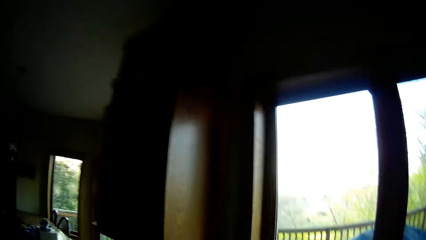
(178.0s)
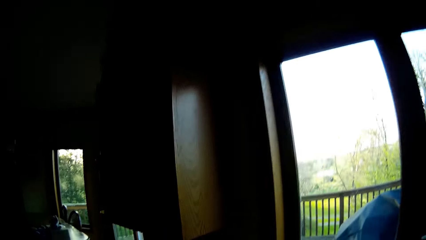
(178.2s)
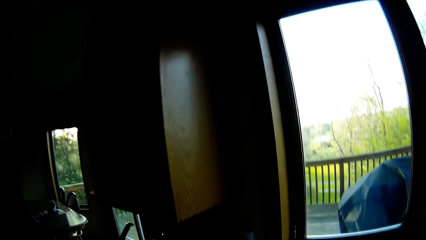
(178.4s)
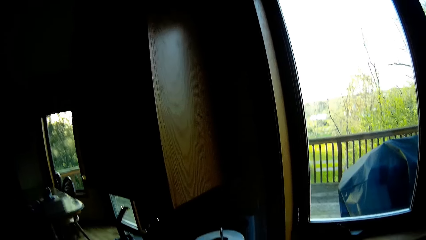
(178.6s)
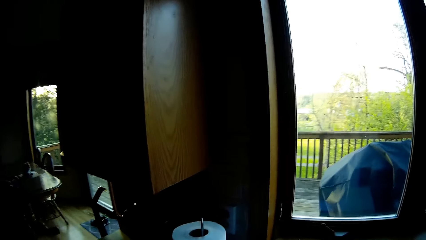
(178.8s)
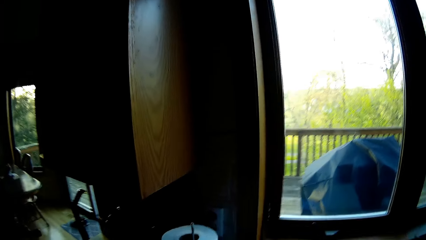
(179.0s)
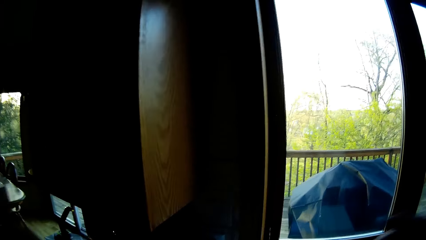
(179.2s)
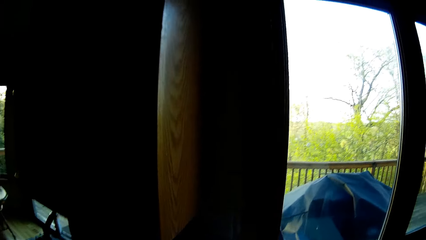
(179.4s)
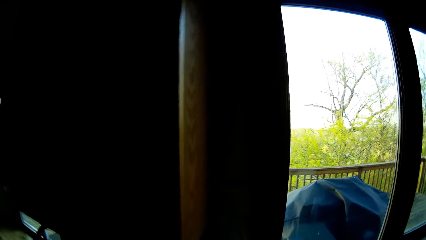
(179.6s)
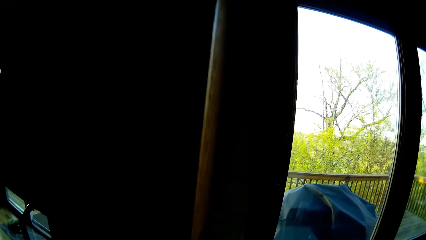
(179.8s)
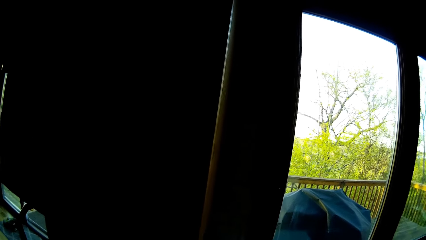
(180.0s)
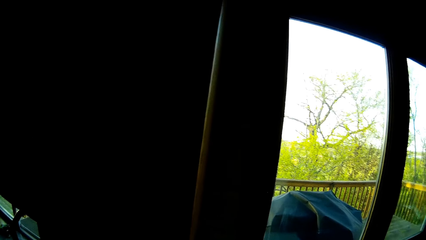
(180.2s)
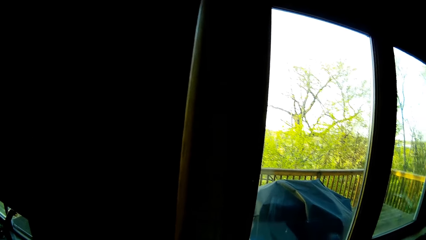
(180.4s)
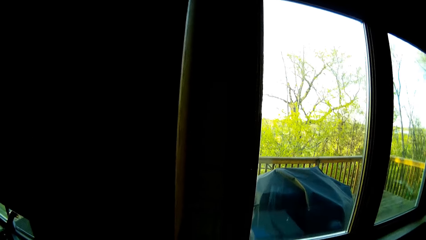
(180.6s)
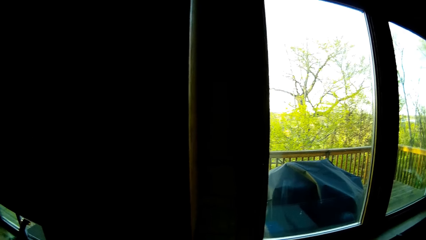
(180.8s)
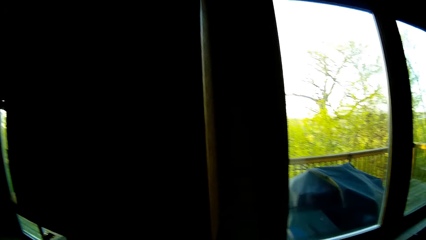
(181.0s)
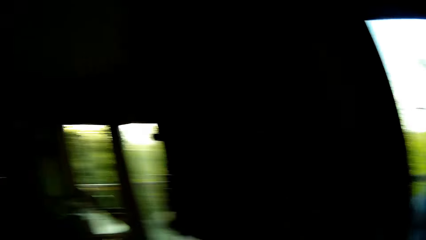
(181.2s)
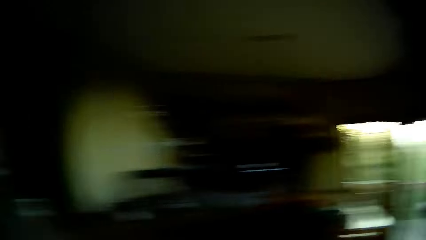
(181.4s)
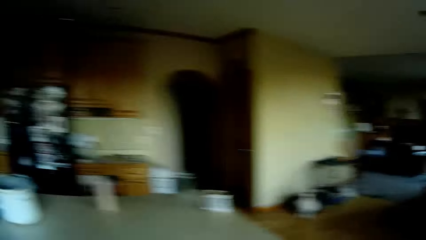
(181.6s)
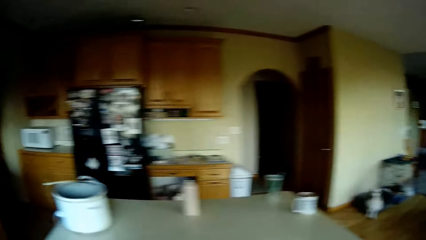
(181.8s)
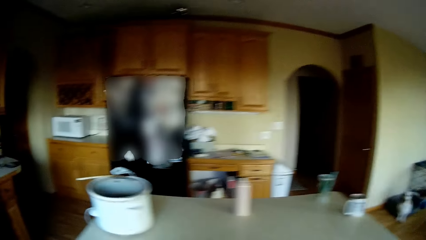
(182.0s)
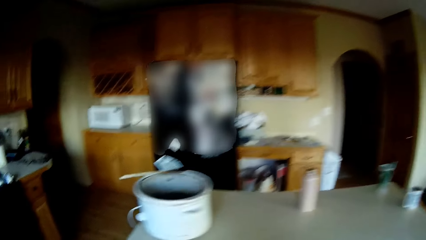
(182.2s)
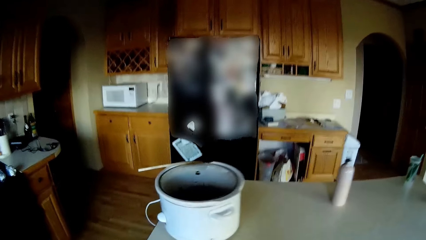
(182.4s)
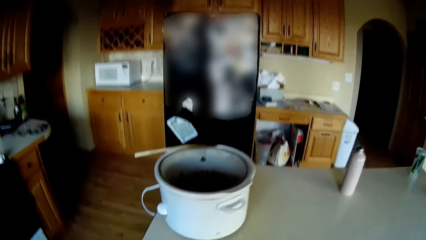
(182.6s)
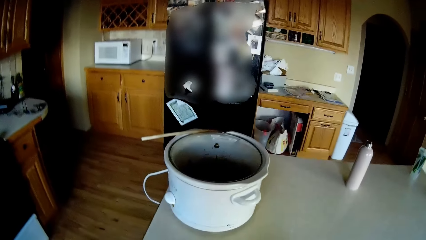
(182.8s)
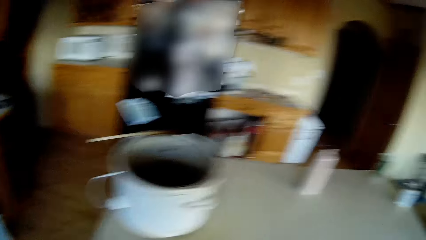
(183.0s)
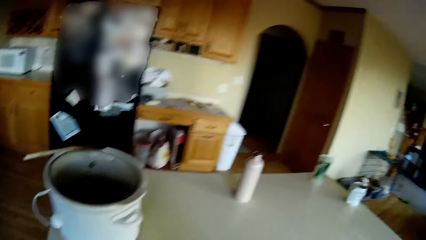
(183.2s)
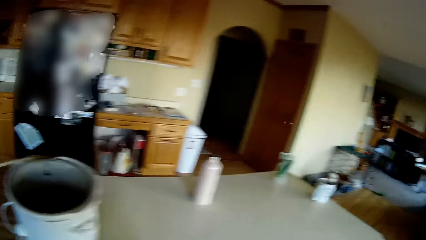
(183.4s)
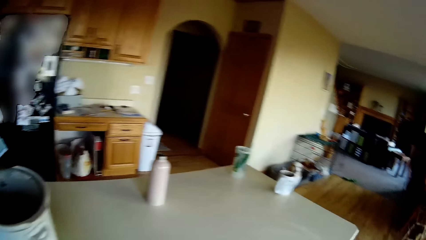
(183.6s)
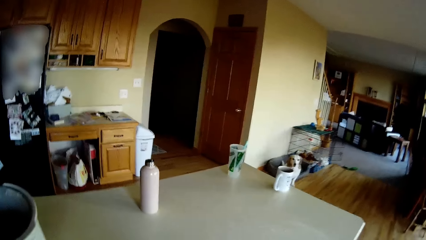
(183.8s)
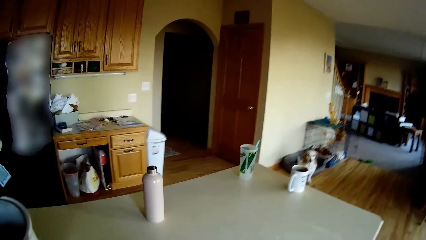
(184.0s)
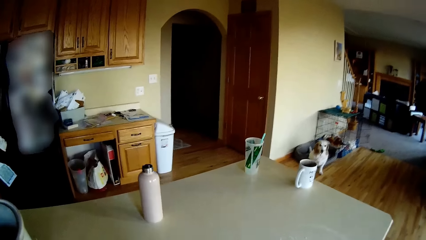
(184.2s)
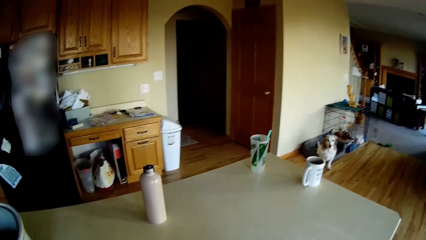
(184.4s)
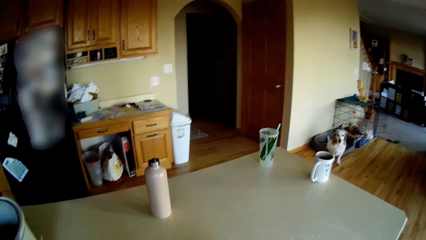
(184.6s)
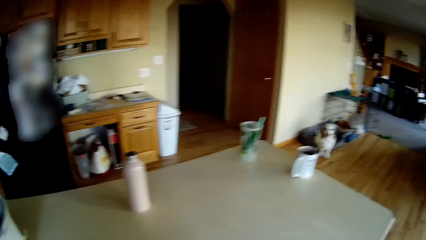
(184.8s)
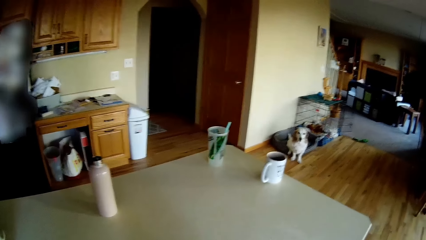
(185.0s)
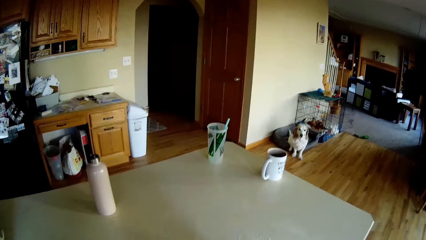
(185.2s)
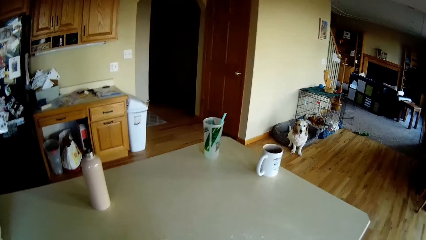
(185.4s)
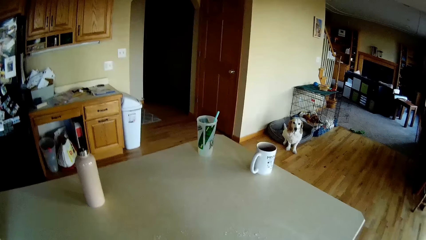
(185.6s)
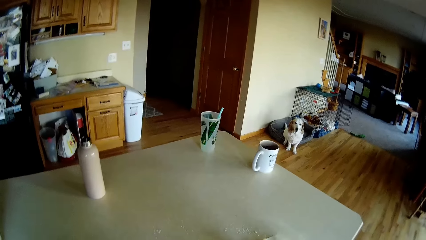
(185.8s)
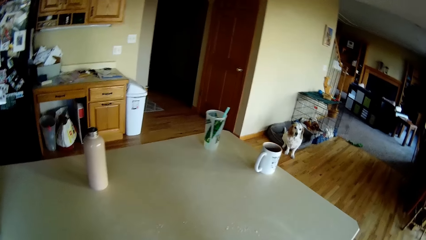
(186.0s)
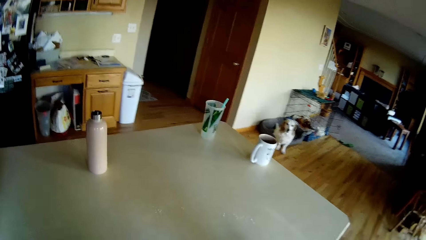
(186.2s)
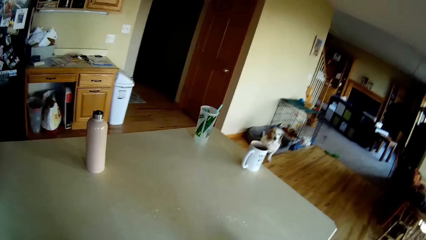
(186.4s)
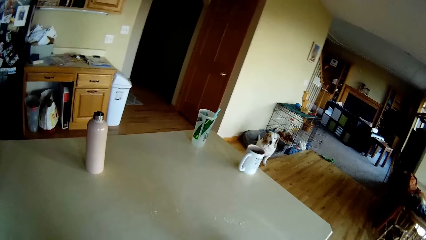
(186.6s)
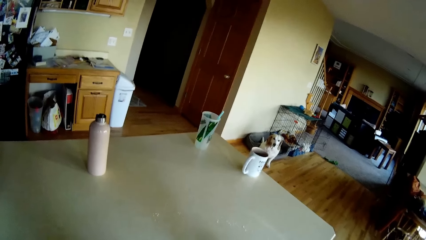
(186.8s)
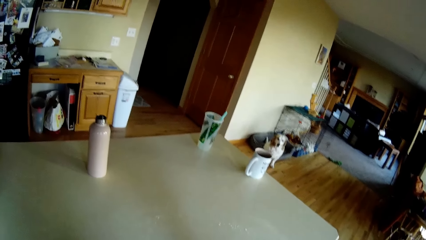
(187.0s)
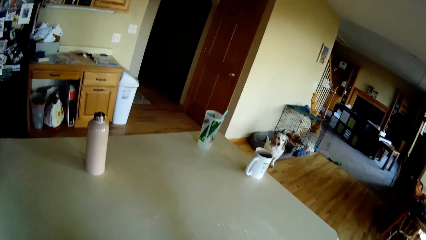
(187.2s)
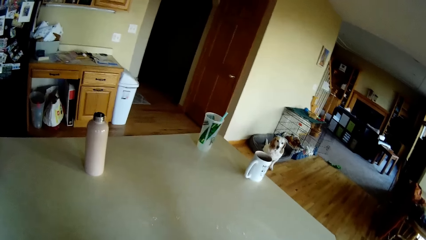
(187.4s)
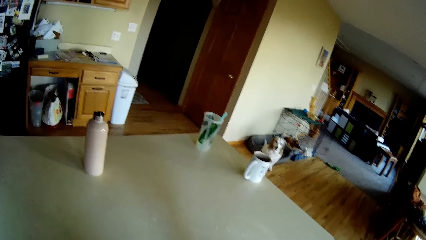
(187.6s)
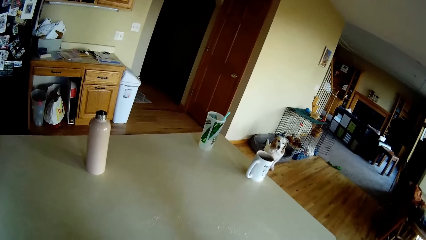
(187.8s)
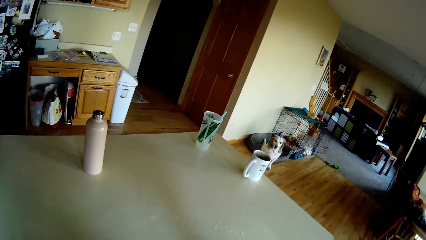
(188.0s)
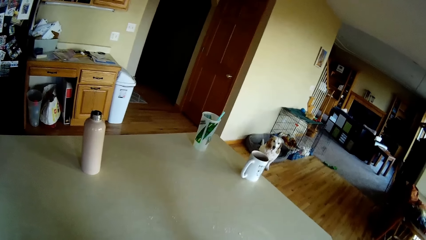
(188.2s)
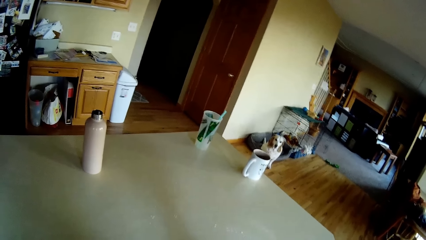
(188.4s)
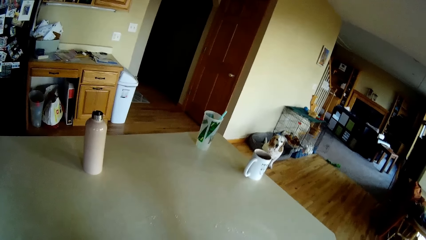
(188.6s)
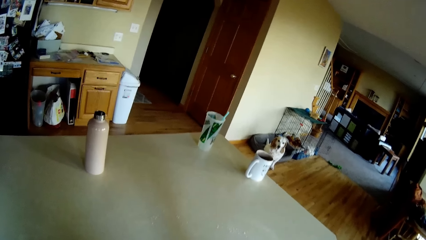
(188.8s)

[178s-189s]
The camera wearer cleans the table.

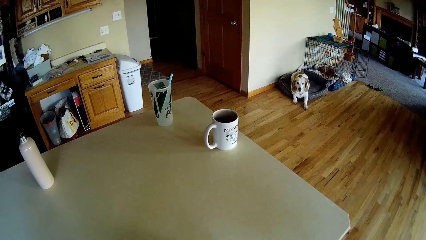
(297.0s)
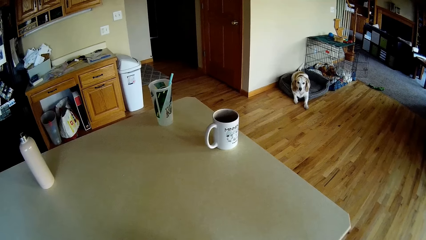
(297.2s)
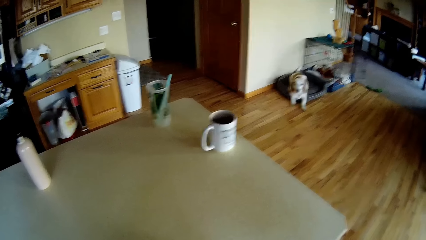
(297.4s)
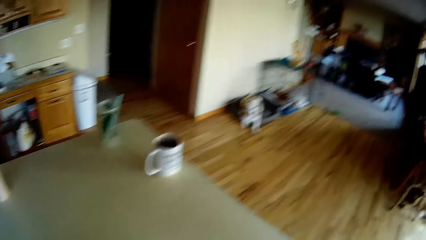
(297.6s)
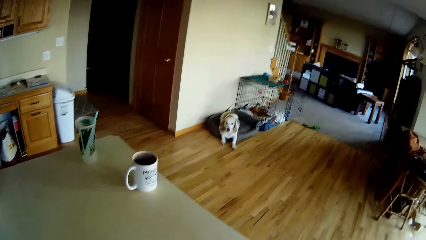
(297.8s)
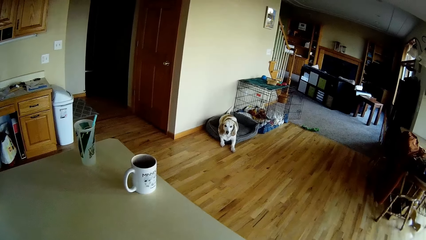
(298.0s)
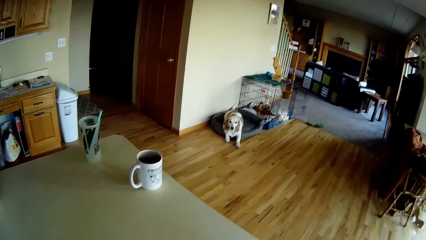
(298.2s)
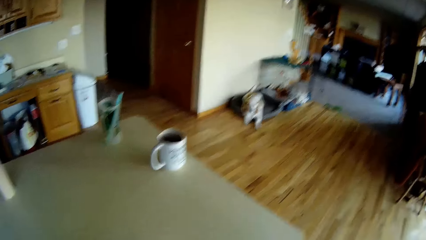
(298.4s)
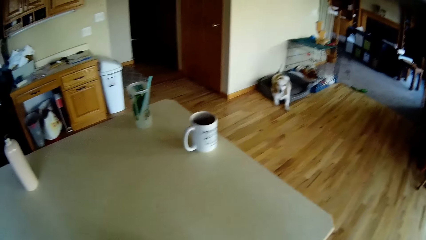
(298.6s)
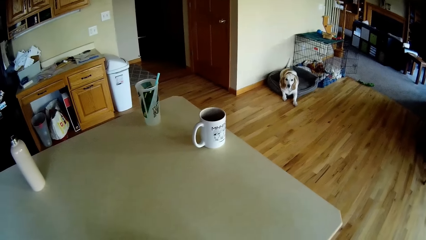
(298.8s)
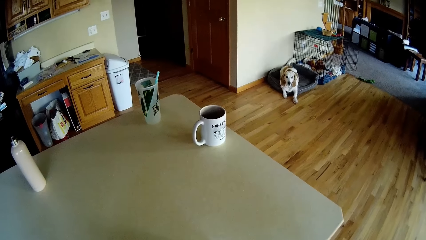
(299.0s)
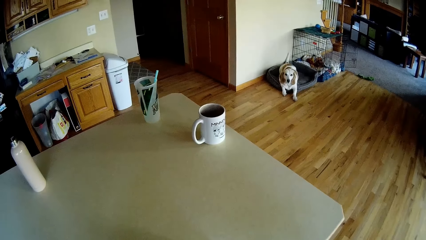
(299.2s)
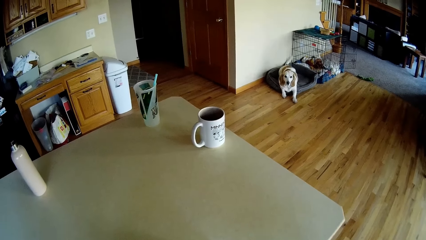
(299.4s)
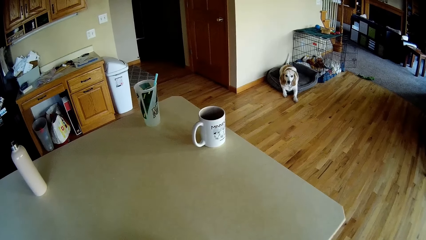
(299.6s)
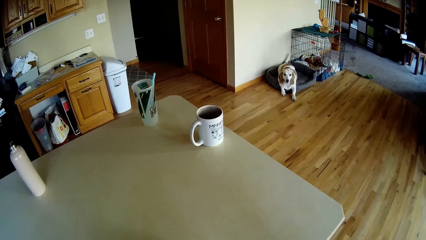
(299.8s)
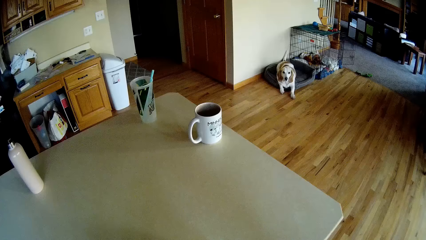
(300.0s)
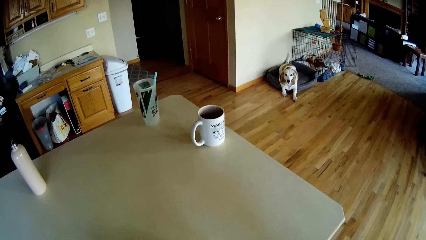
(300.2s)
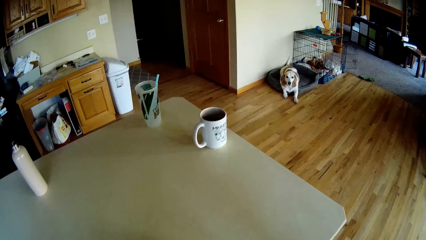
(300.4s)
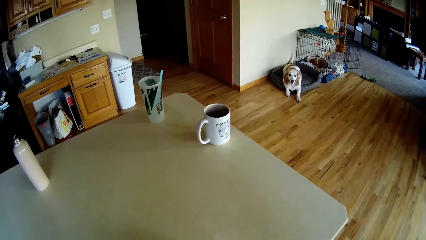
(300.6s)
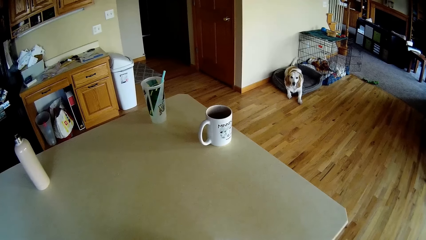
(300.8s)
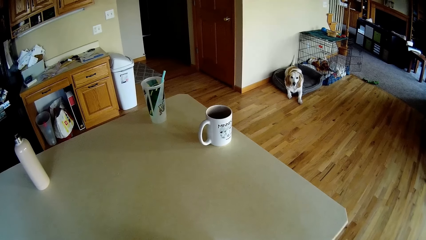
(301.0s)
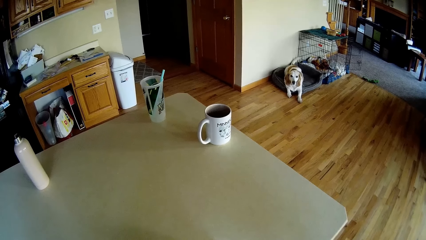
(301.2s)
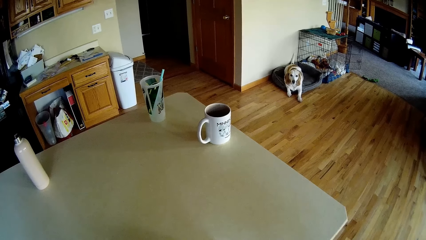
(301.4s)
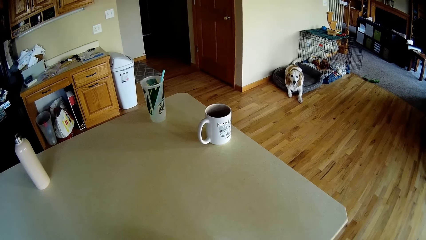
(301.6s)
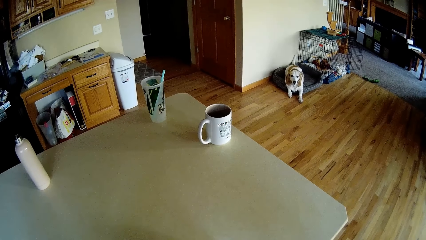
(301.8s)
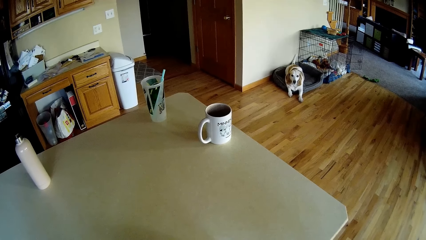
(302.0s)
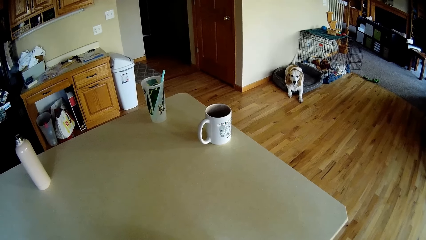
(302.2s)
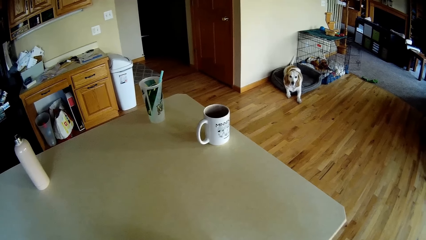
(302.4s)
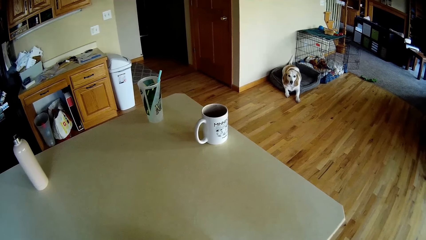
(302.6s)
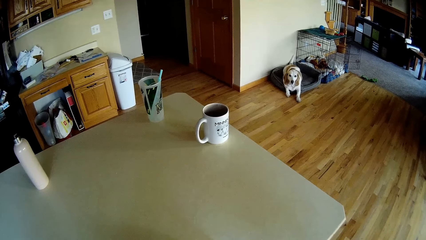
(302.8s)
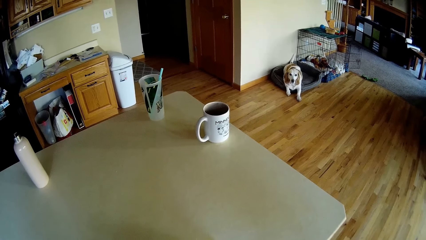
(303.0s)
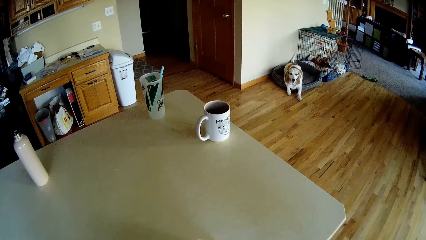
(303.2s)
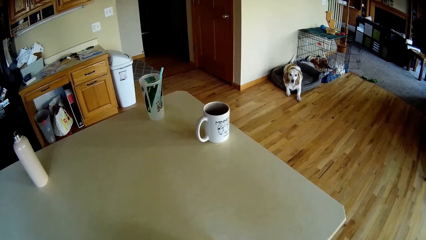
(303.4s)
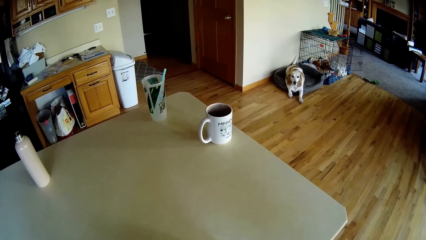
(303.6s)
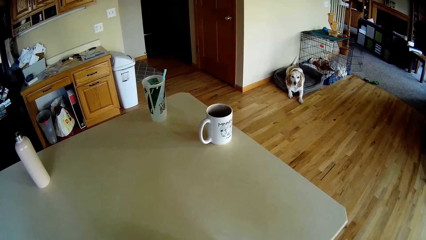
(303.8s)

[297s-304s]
The dog wags its tail.
